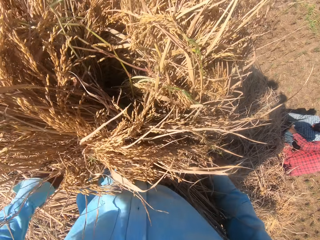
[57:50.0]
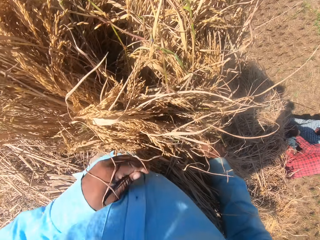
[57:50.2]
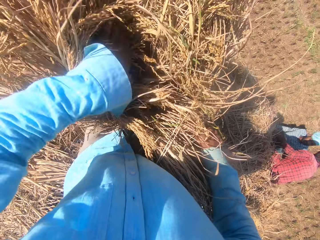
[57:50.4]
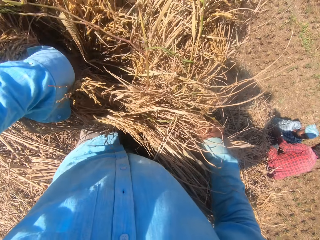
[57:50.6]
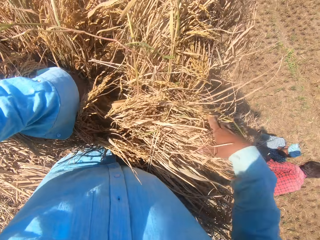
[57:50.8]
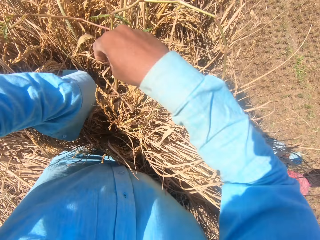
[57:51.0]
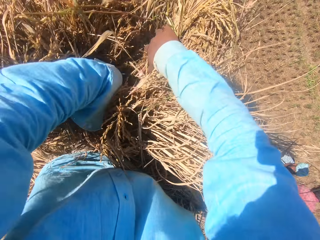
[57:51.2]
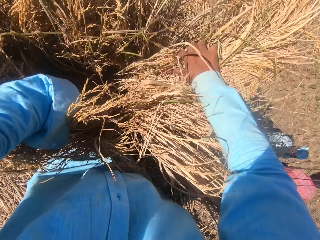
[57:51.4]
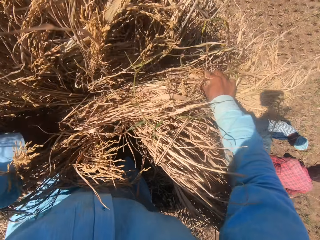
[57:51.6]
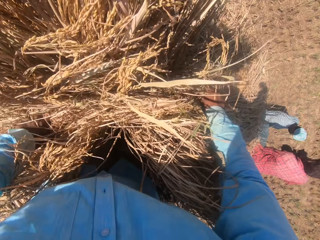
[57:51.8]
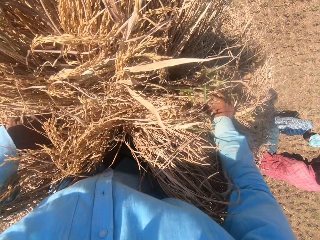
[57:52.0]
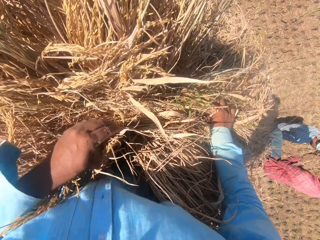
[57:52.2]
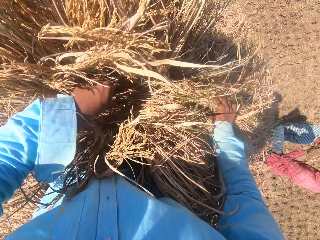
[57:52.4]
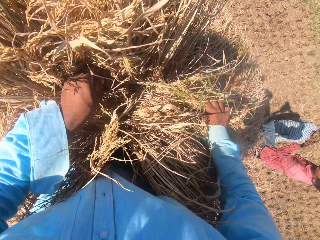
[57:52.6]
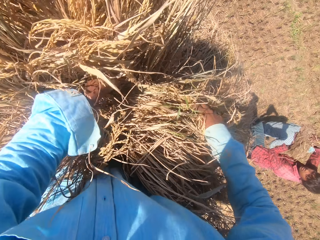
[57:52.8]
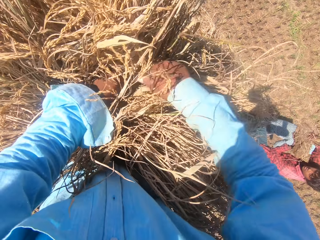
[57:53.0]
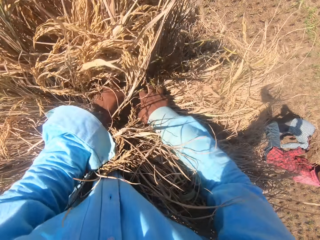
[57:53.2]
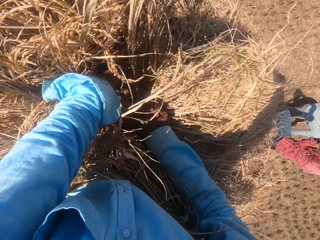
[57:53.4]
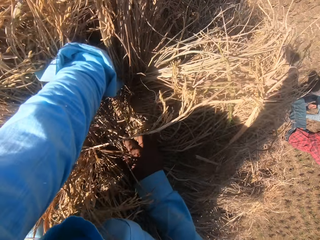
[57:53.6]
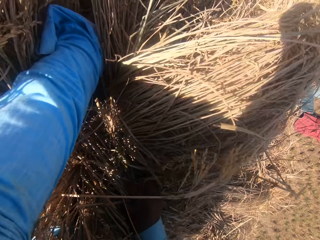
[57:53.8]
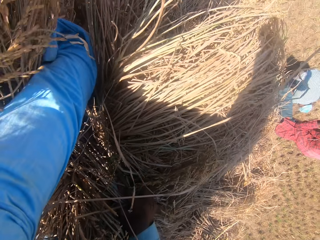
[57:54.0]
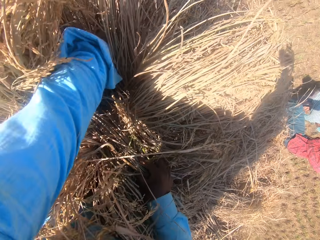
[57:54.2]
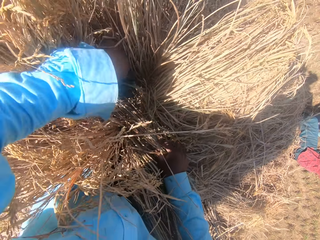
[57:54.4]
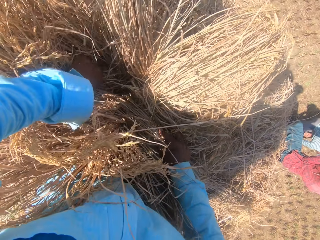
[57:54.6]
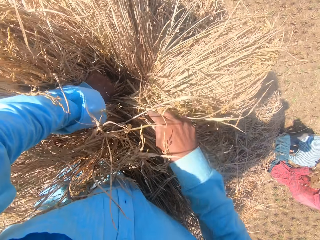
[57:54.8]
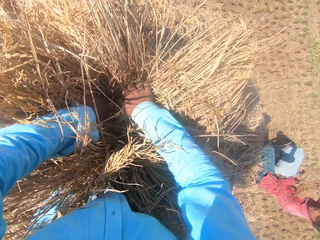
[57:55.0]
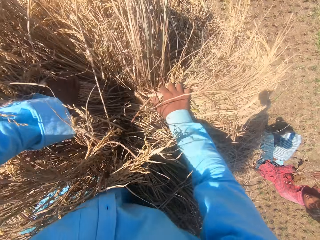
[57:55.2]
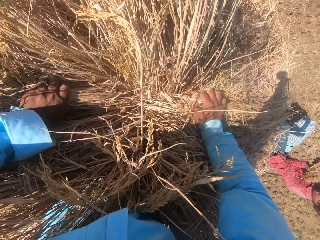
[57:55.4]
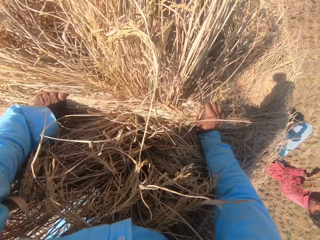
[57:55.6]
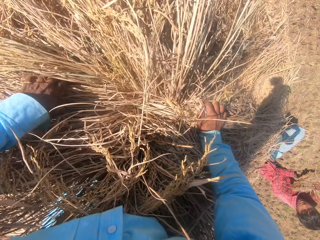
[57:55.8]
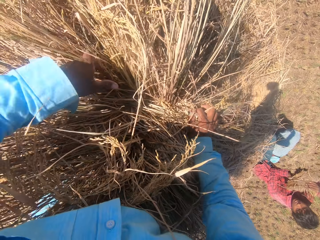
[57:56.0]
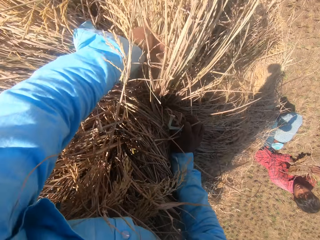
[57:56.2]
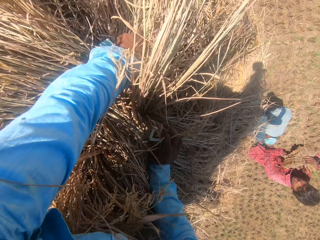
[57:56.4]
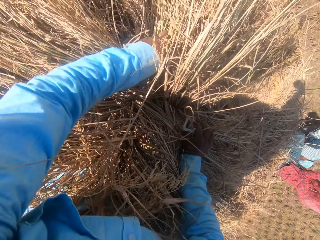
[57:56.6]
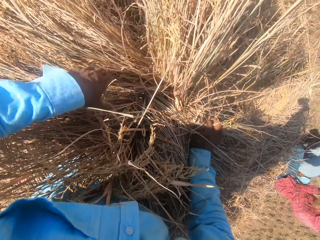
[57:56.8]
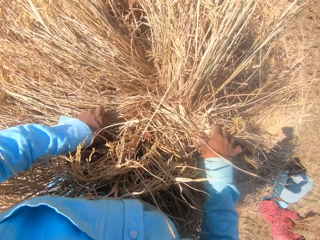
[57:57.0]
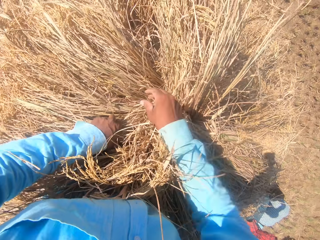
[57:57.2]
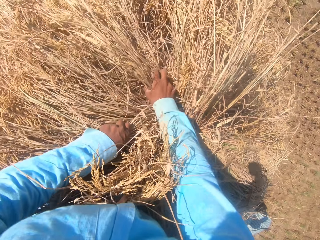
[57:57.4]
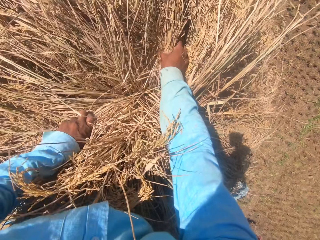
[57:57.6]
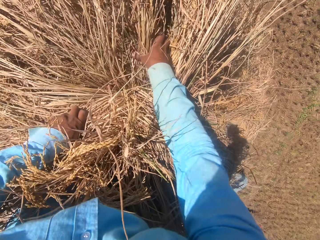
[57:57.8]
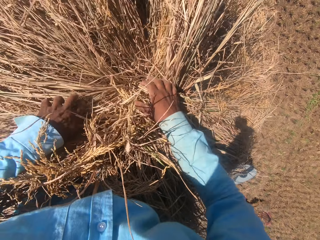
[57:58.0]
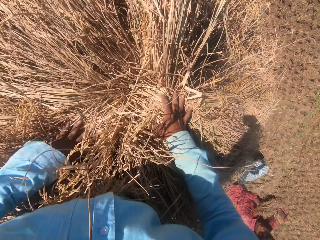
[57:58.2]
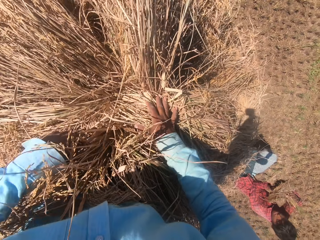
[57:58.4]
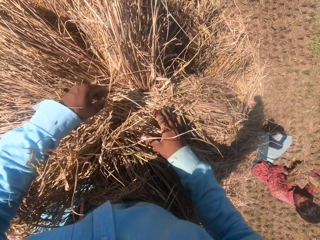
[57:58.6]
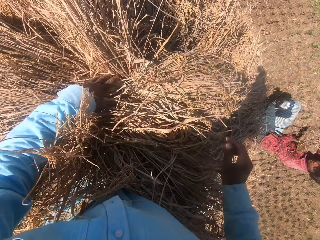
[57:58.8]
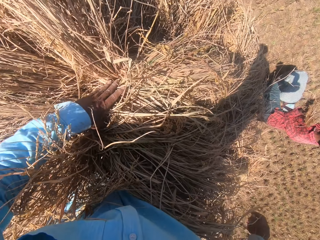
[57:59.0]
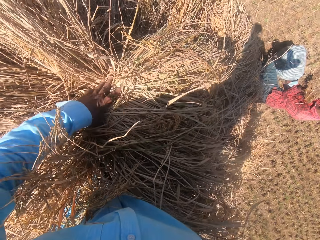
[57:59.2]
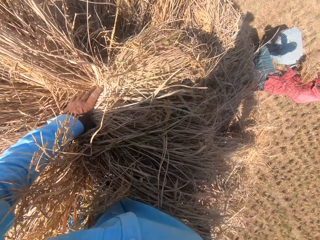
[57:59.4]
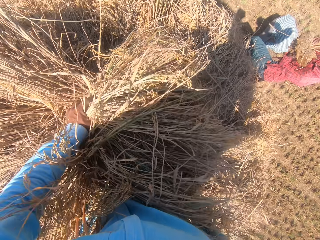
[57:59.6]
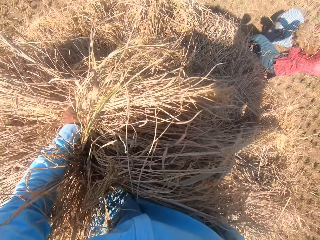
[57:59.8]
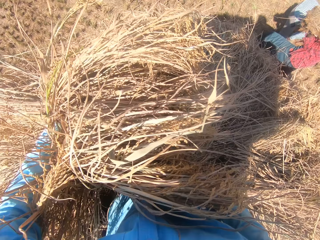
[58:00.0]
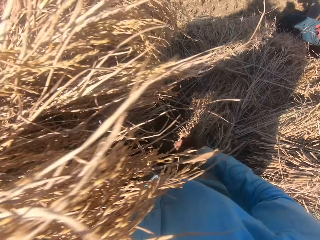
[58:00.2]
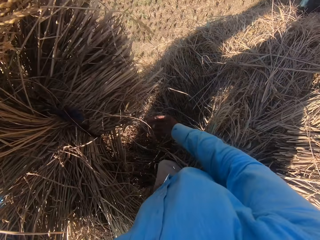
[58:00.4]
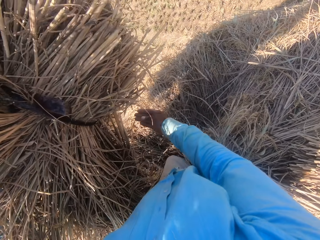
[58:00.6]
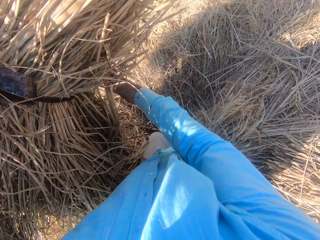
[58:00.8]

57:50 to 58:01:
The camera wearer converses with a man. They adjust a bunch of grass on the ground. Another man picks up the bunch of grass from the first man.

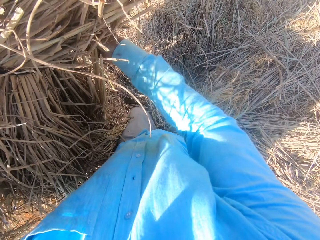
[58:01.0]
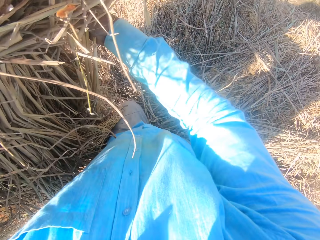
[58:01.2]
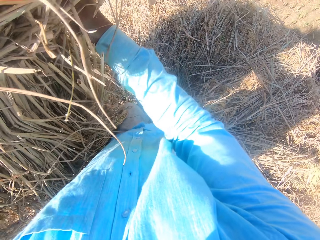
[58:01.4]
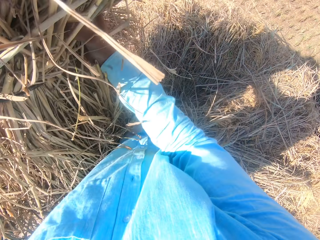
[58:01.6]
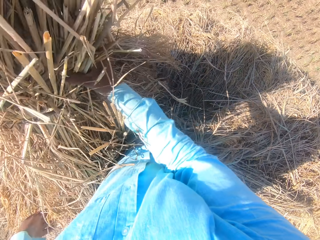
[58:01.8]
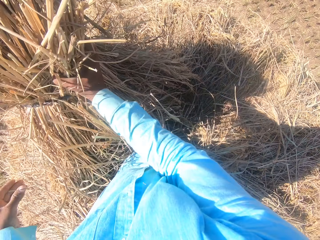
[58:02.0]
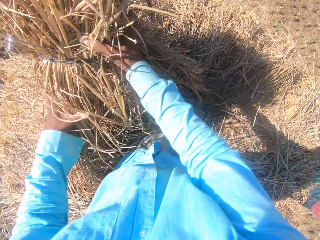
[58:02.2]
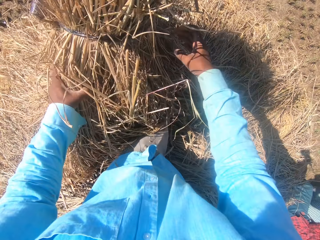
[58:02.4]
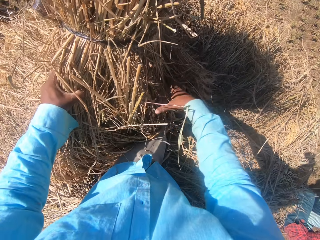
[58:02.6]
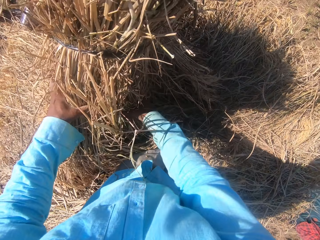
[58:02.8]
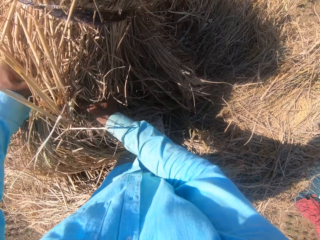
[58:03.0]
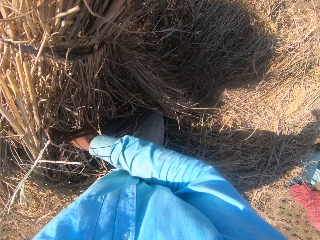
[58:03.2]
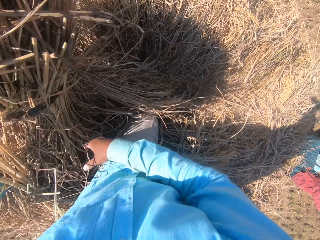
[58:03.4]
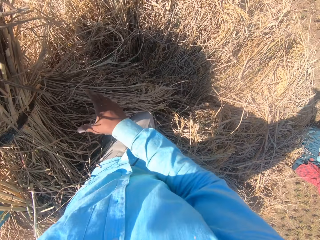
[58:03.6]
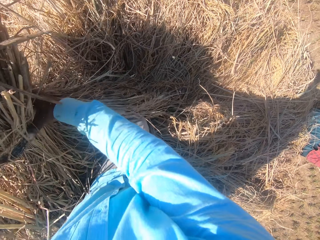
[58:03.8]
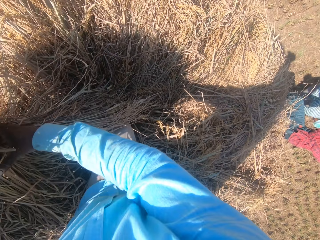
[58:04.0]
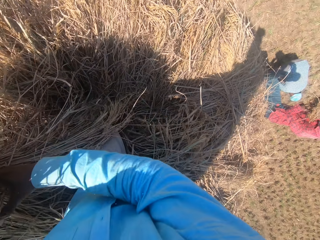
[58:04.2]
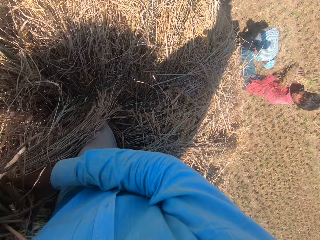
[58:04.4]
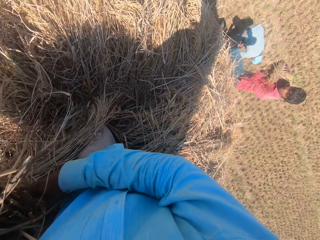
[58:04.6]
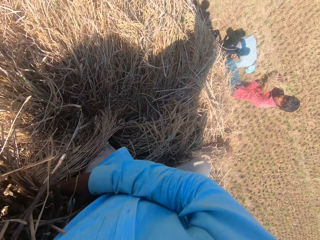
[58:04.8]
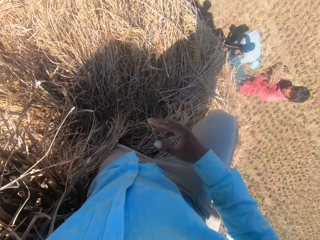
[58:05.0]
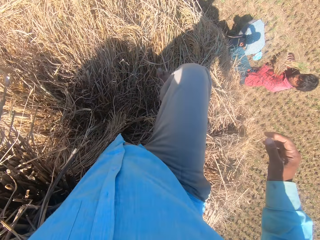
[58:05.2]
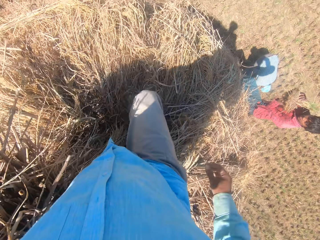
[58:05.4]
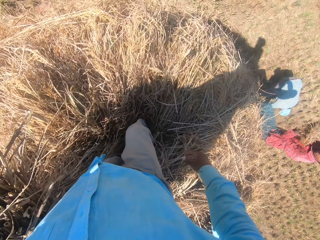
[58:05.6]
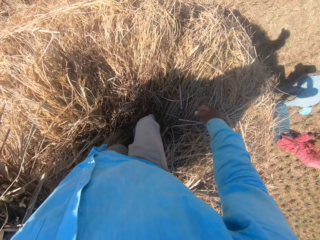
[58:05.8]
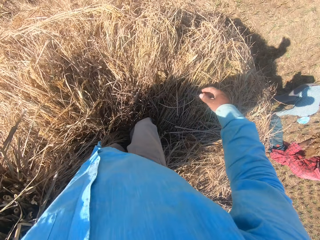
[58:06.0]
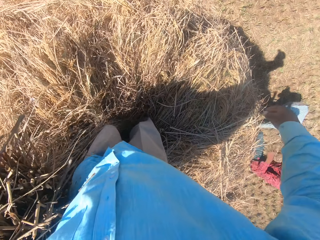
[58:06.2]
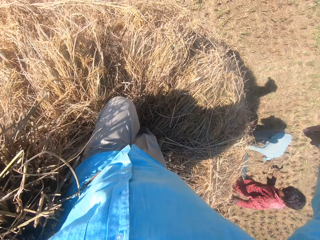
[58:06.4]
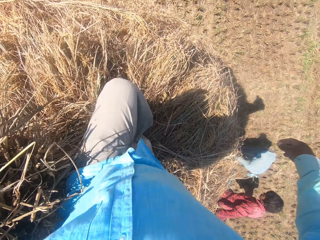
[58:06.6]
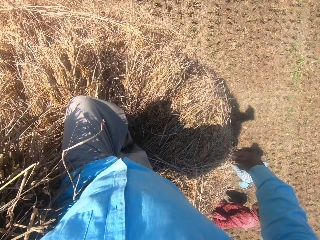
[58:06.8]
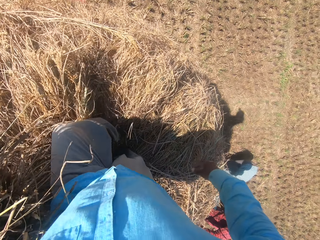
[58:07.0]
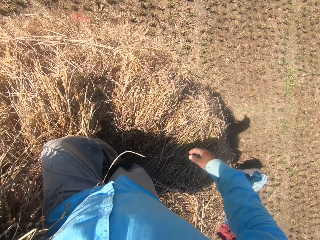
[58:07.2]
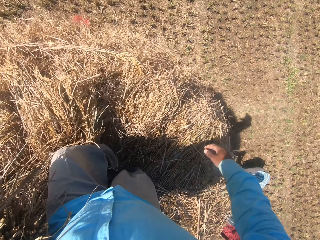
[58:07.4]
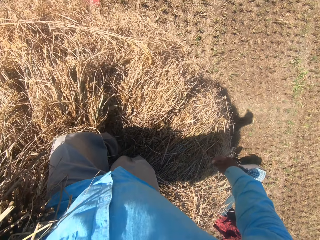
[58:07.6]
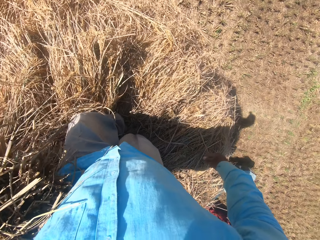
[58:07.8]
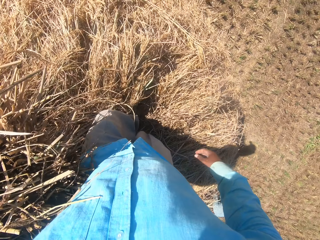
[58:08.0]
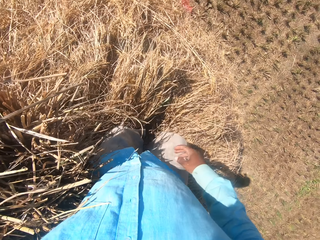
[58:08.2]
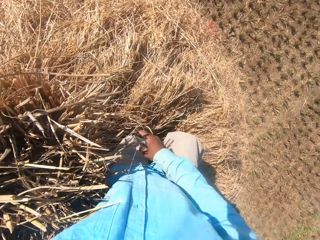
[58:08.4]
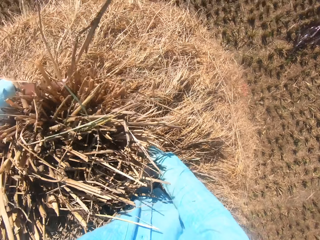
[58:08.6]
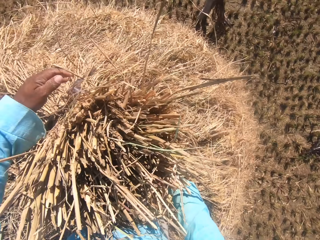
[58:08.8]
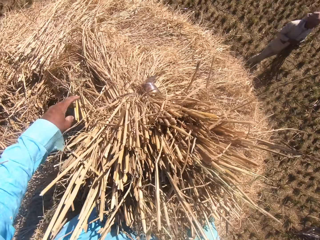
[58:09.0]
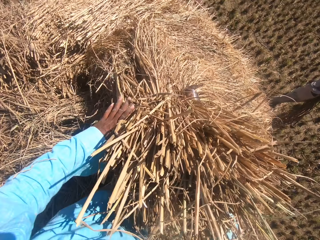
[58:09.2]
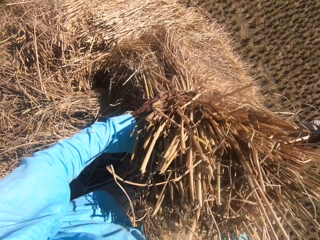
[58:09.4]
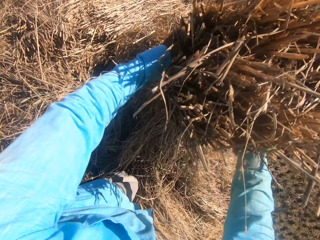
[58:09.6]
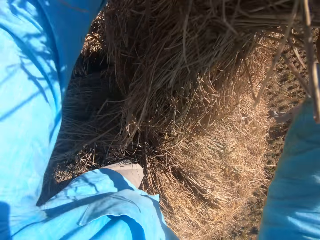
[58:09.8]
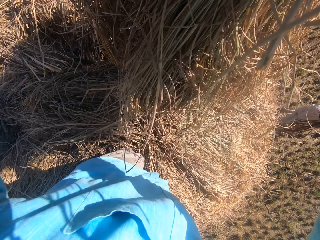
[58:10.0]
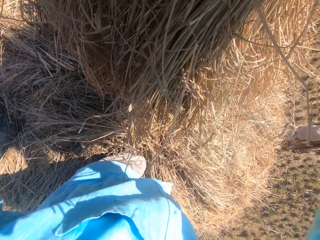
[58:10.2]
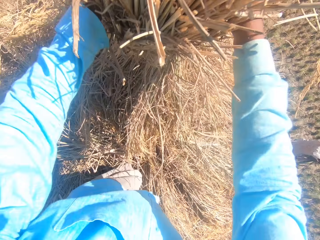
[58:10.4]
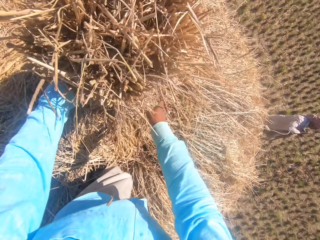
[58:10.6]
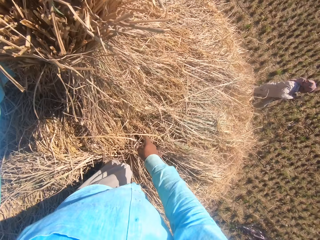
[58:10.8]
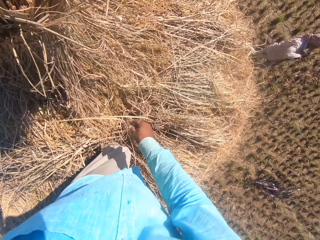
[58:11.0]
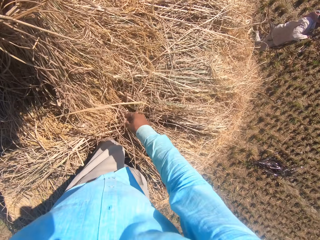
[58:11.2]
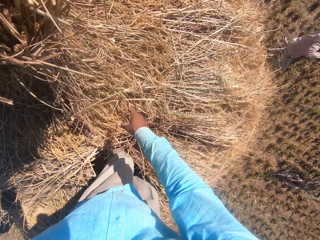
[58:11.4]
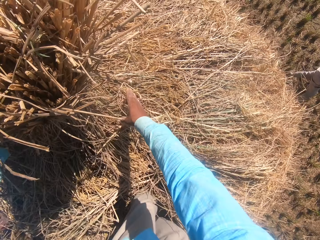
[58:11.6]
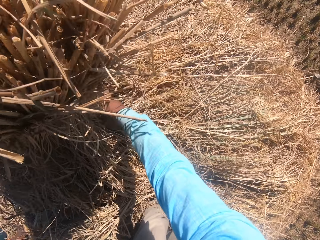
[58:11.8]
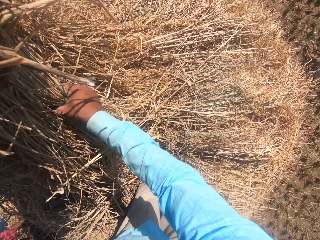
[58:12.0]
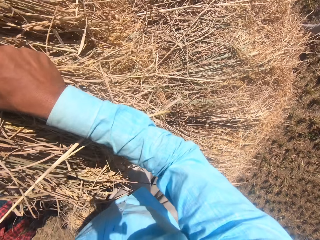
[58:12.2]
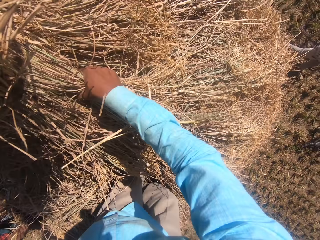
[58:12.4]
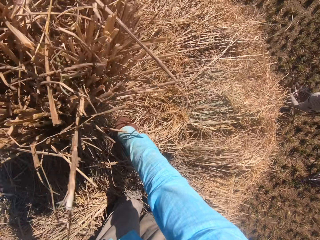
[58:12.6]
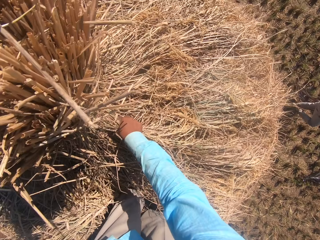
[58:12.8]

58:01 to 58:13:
The camera wearer adjusts a bunch of grass on the ground. He moves around the stack in his hands. He sets the stack of dried grass straws on the heap.
